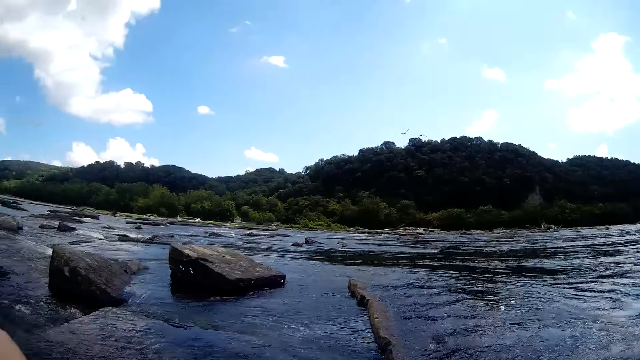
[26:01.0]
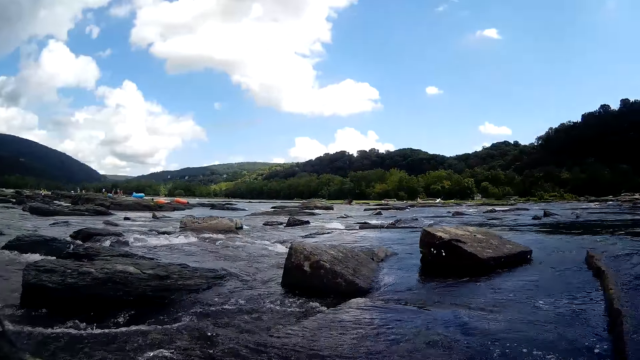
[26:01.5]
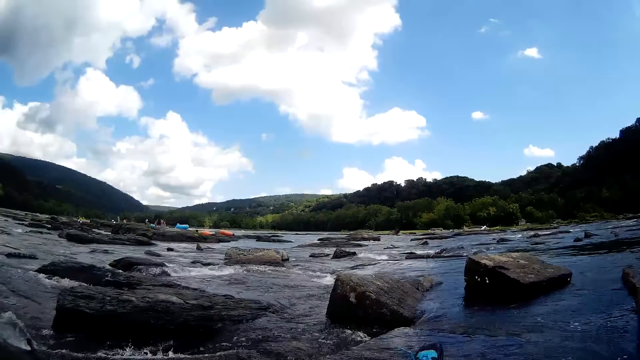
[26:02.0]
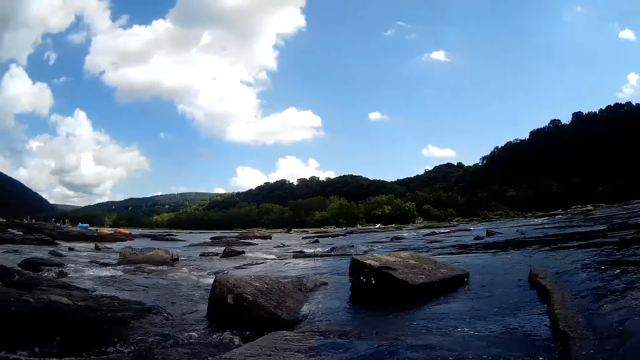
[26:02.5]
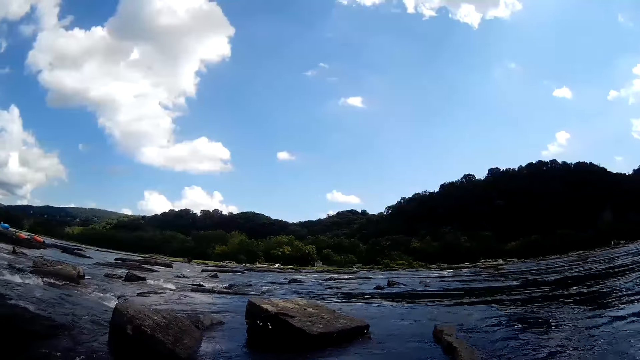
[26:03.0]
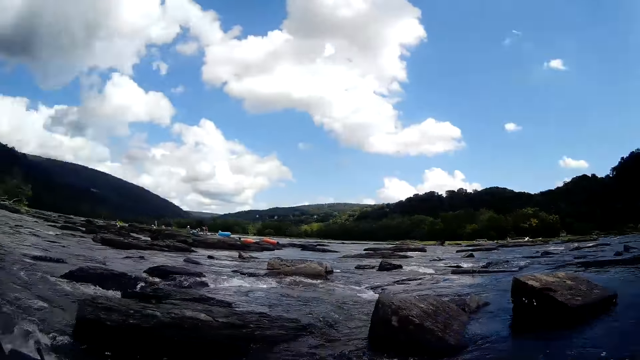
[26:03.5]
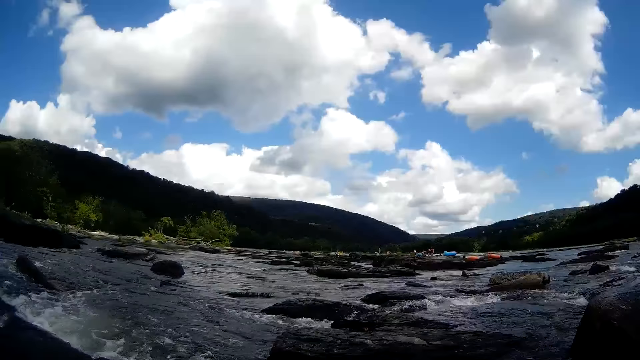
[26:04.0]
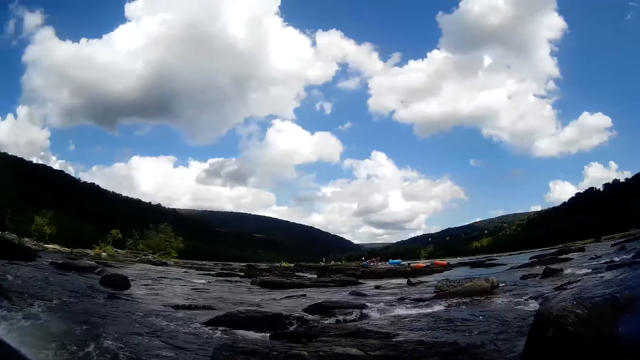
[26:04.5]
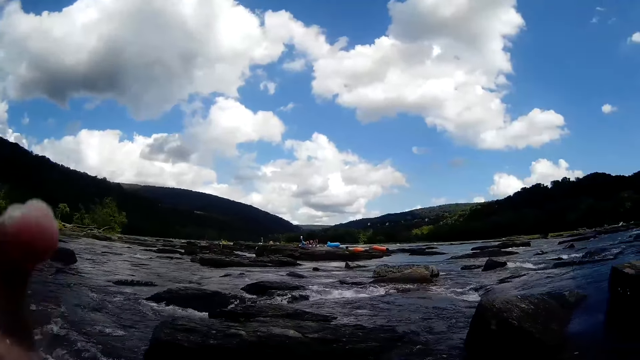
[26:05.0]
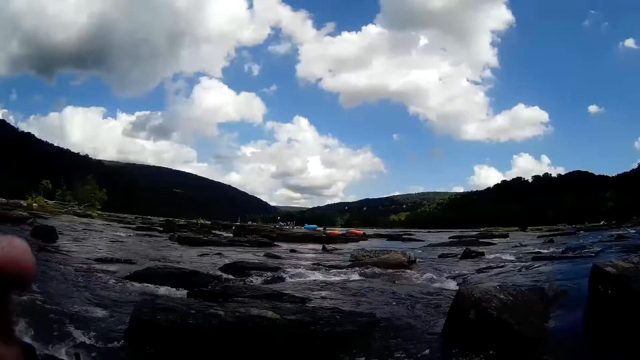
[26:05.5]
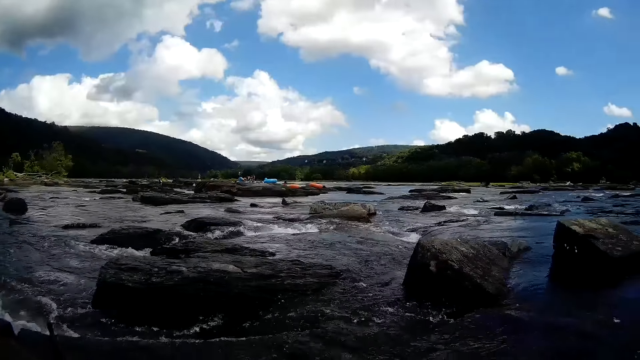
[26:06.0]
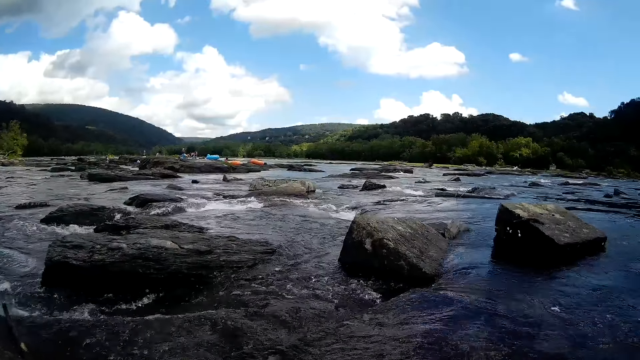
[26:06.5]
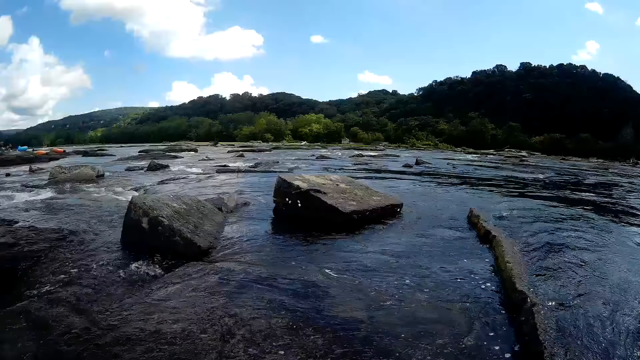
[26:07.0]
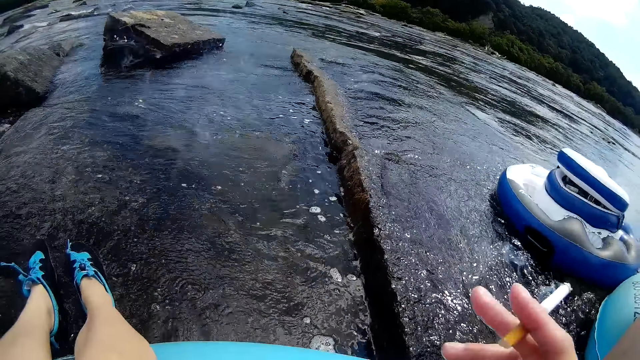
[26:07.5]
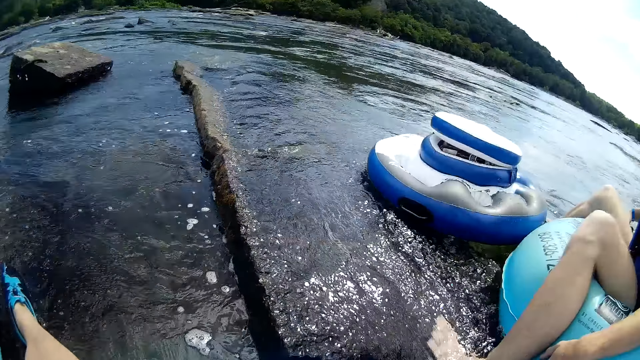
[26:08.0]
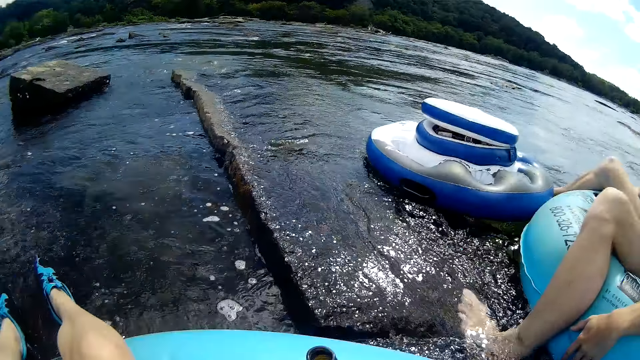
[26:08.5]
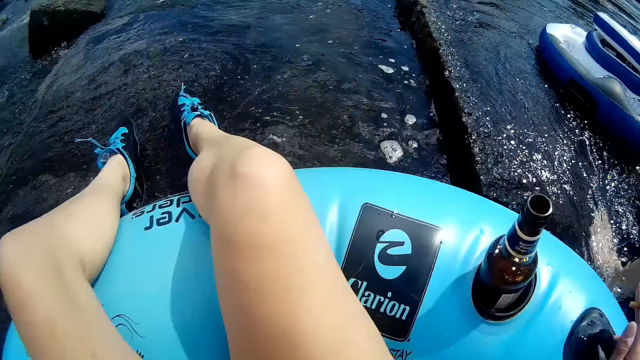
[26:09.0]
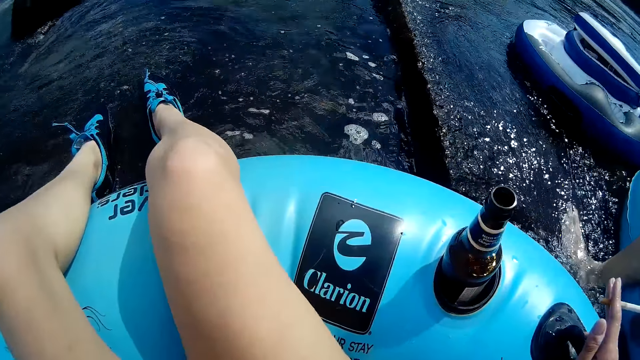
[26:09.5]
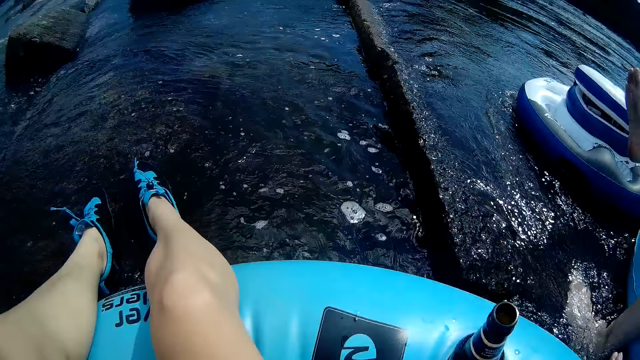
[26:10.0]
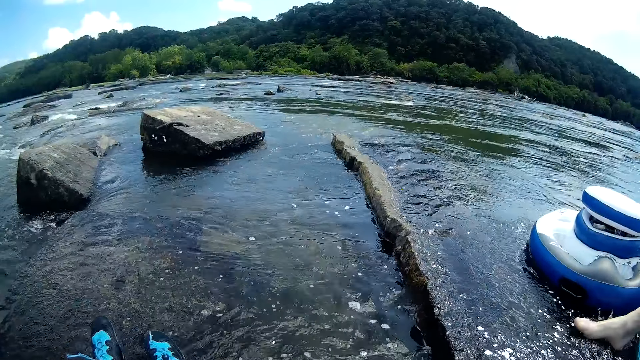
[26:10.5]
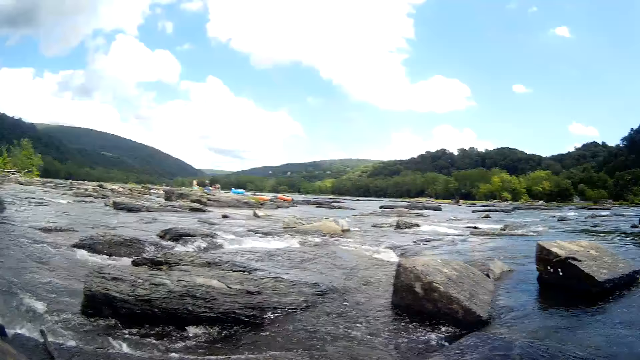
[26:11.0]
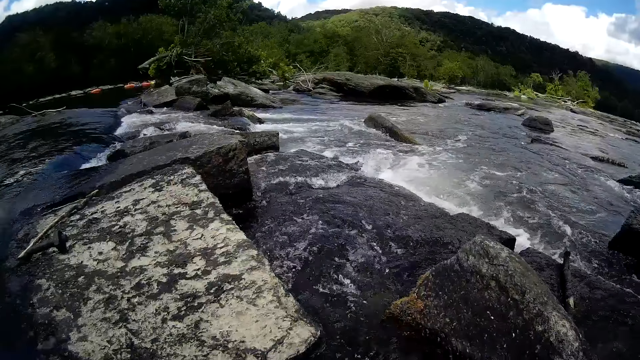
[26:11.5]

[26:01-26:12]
A person talks to the camera wearer. The camera wearer smokes the cigarette. They talk to the person. The person talks to the camera wearer.

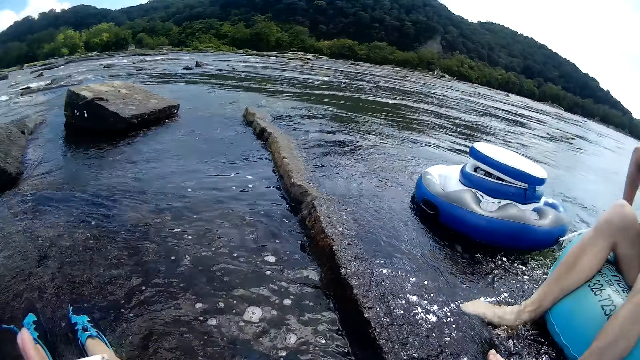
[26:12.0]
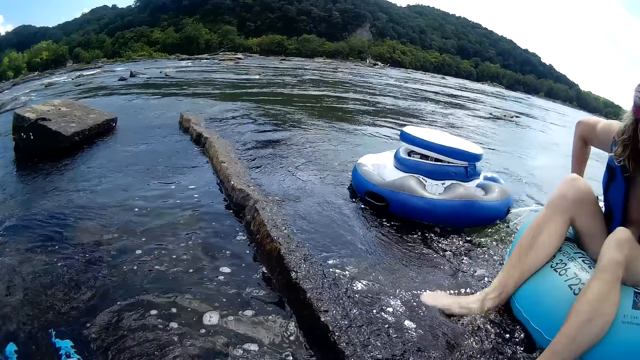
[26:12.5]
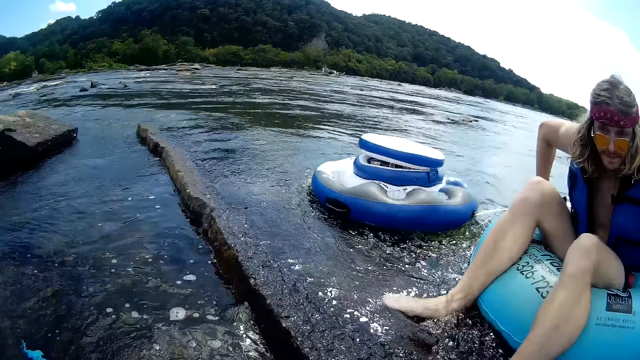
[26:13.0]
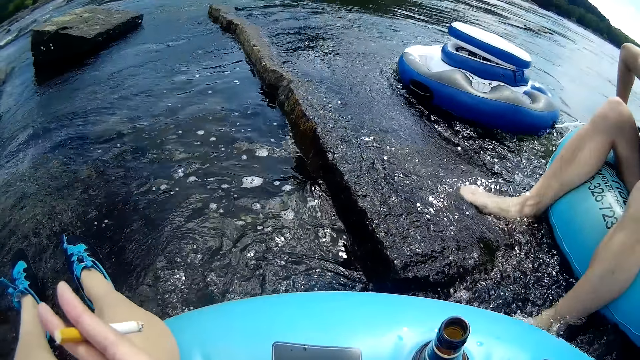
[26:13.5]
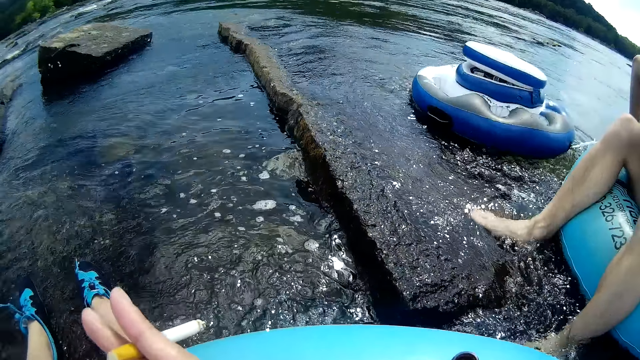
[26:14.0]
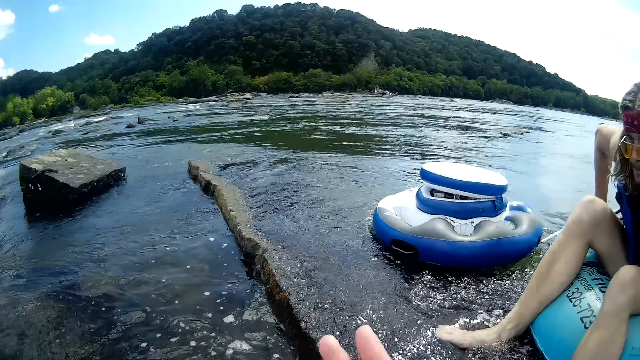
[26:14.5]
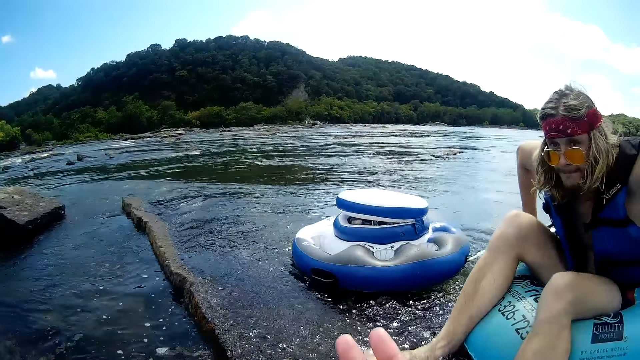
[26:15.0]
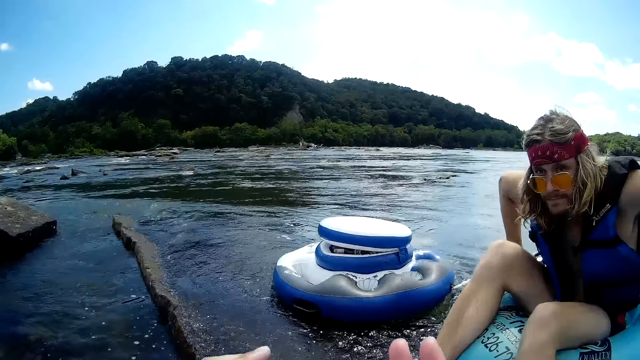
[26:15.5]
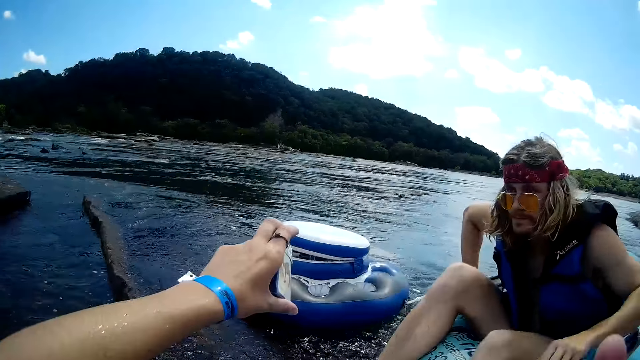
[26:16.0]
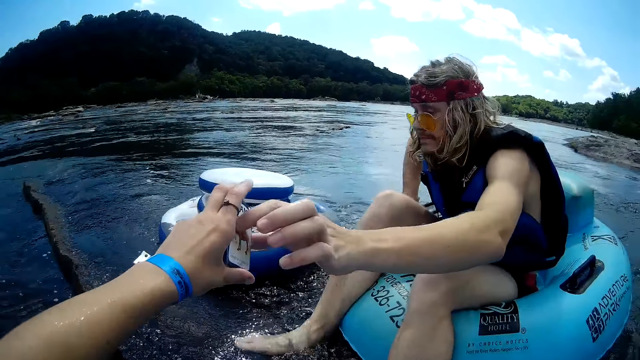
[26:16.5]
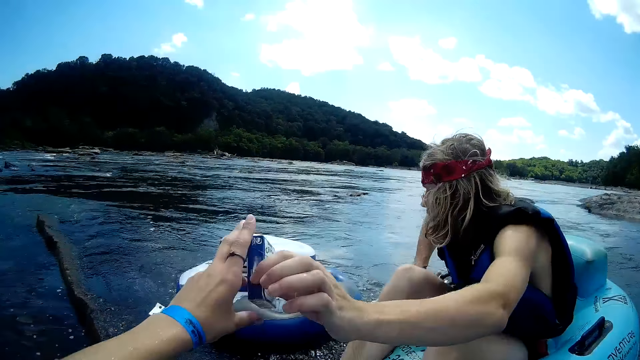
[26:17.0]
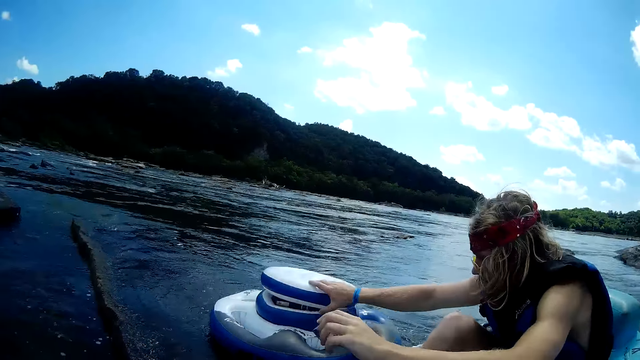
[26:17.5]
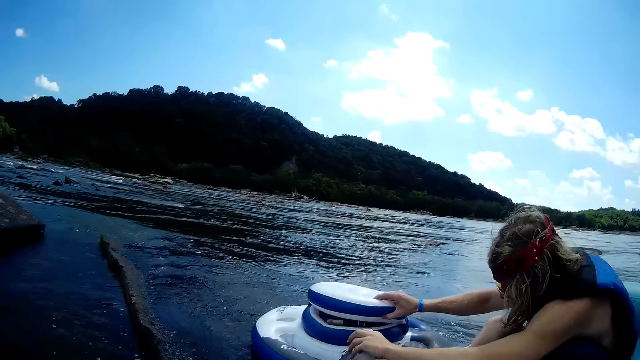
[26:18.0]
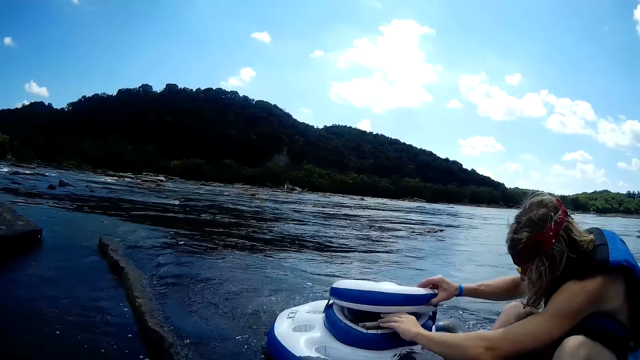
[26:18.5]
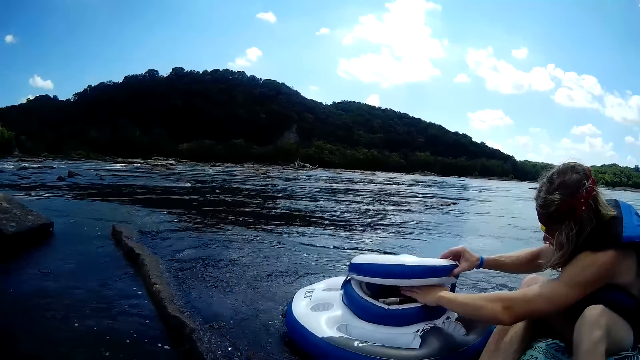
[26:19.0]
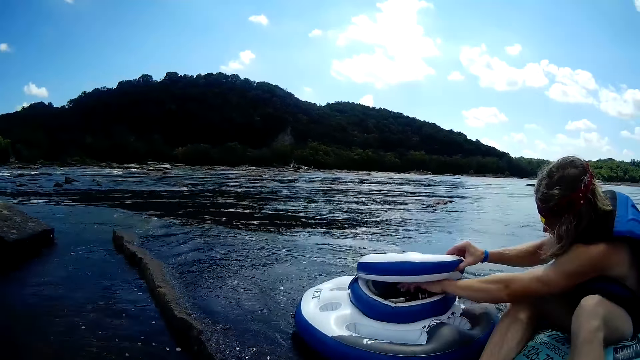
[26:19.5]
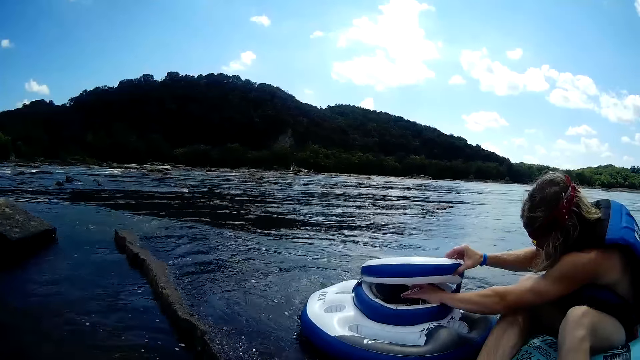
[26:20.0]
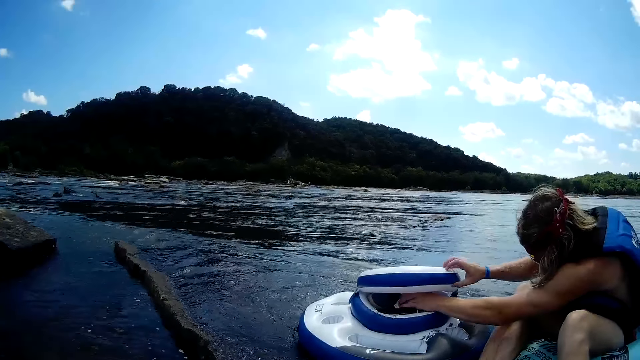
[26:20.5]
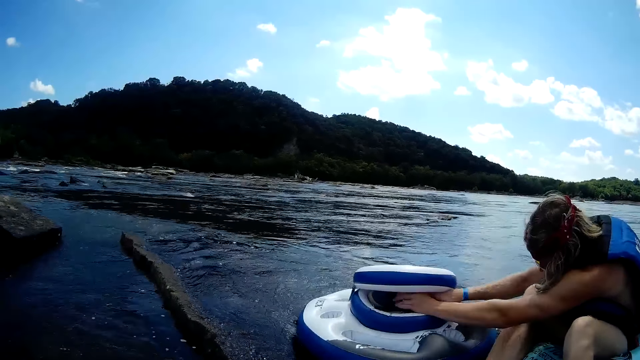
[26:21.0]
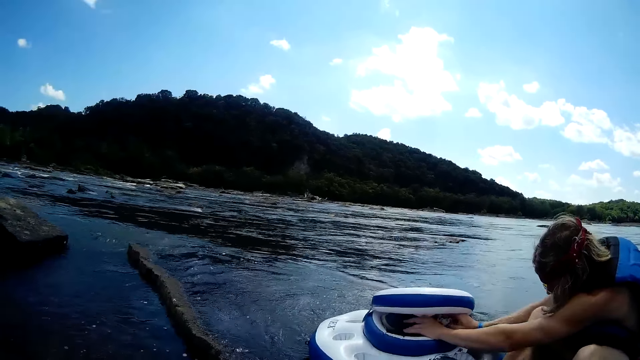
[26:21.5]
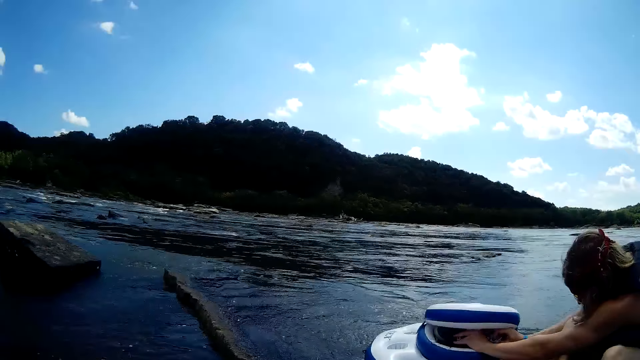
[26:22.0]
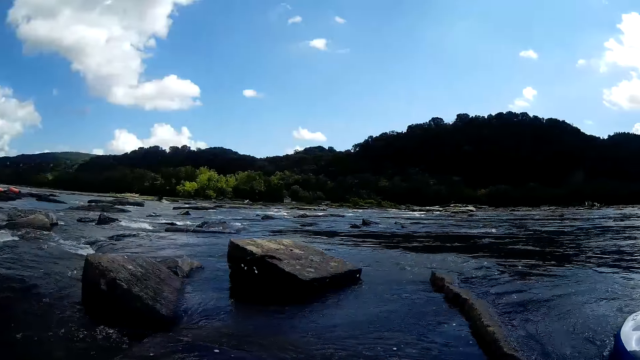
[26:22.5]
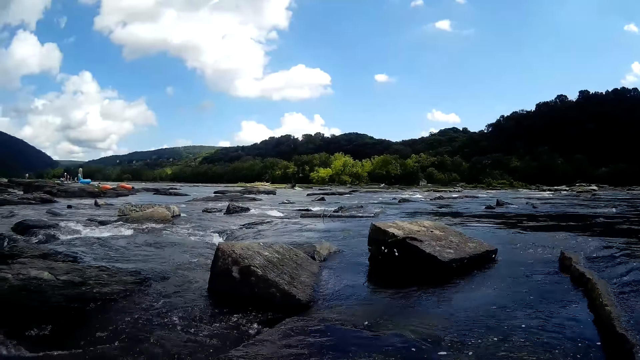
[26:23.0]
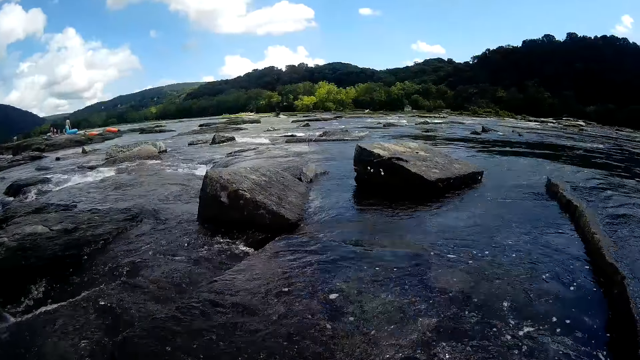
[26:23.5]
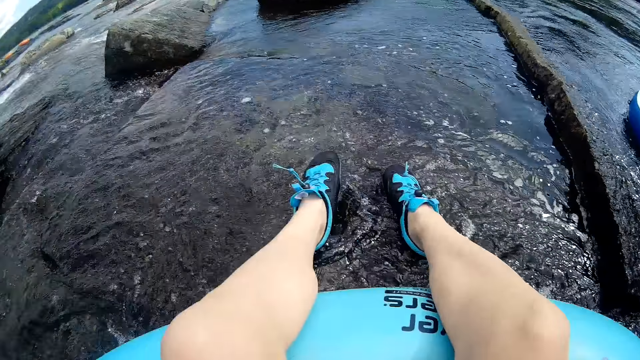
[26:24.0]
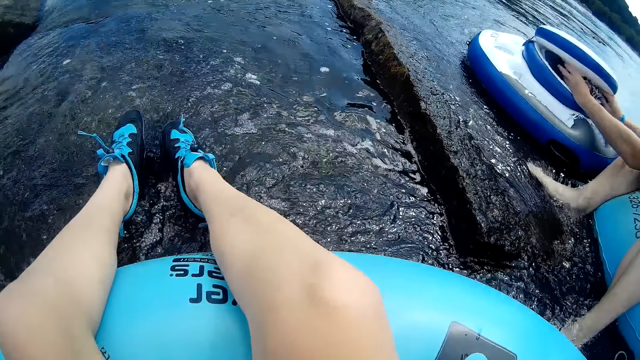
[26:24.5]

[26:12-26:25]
The camera wearer talks to a man. She gives the pack of cigarettes towards the man in her left hand. The man collects the pack of cigarettes from the camera wearer. The man places his right hand on a storage, lifts a lid on the storage with his right hand, and places the pack of cigarettes in his right hand in the storage. The man puts his right hand in the storage. The camera wearer looks around.
